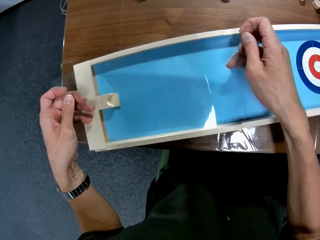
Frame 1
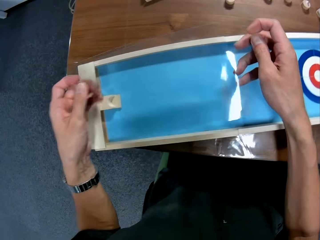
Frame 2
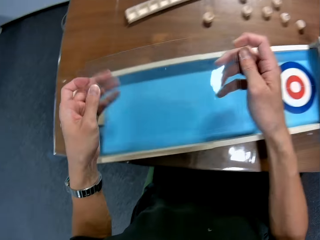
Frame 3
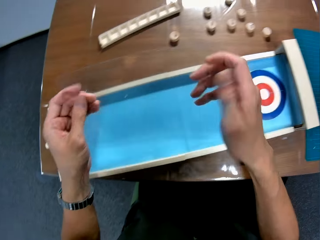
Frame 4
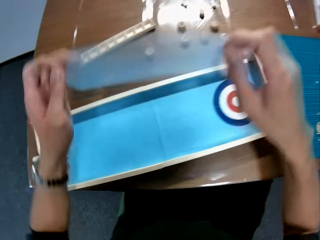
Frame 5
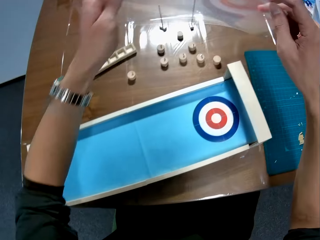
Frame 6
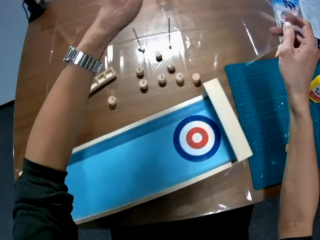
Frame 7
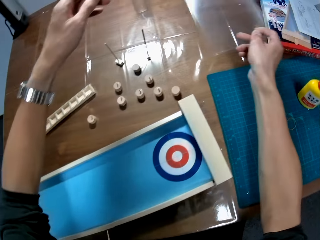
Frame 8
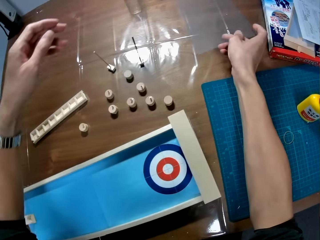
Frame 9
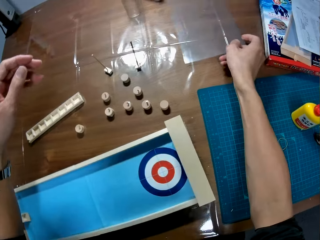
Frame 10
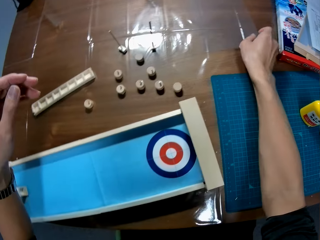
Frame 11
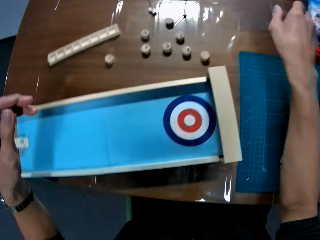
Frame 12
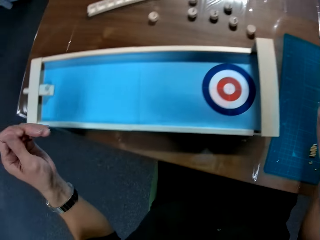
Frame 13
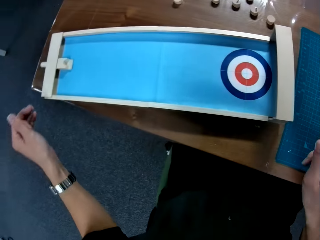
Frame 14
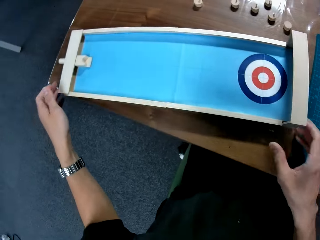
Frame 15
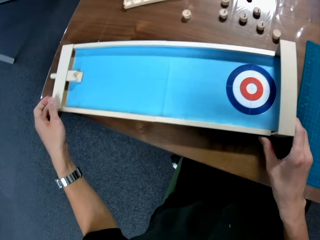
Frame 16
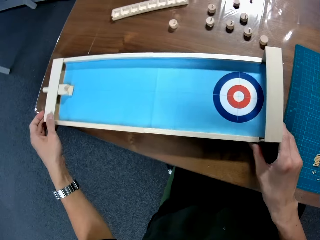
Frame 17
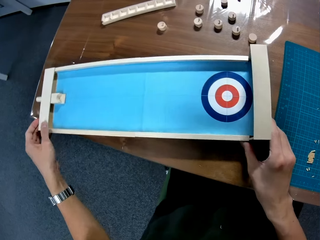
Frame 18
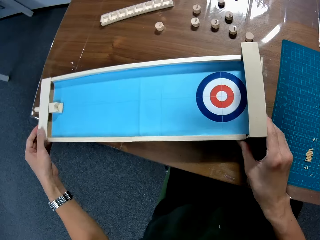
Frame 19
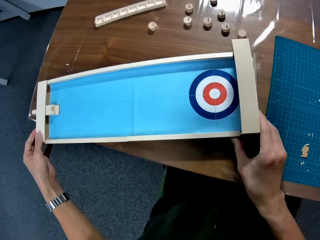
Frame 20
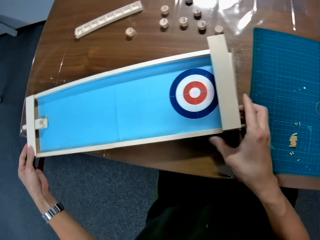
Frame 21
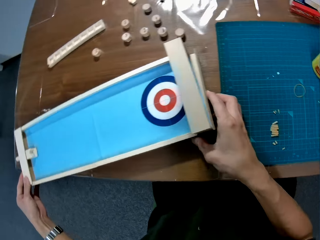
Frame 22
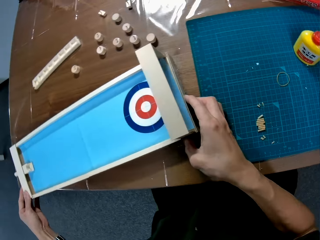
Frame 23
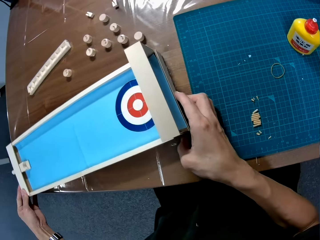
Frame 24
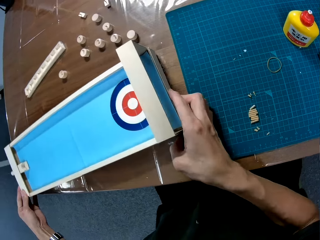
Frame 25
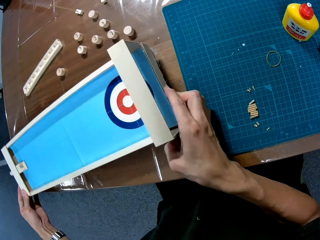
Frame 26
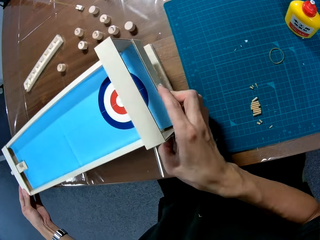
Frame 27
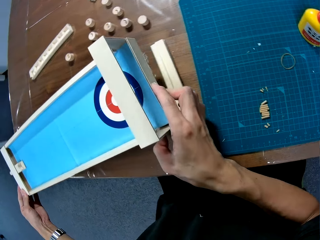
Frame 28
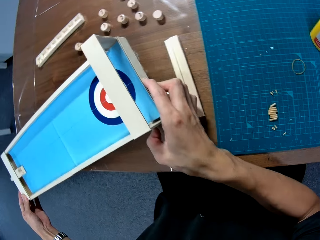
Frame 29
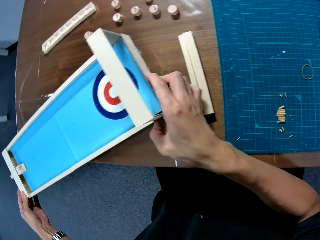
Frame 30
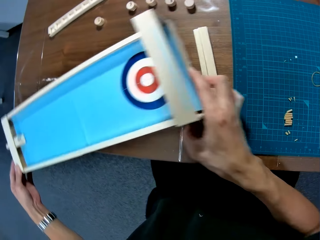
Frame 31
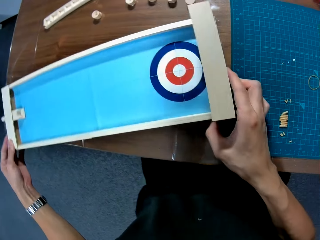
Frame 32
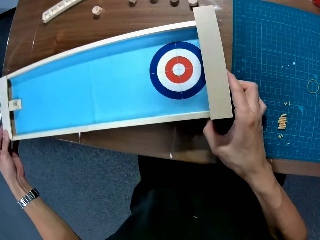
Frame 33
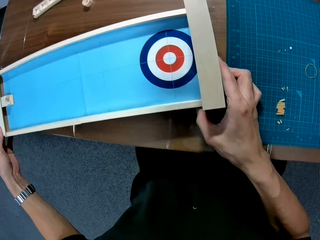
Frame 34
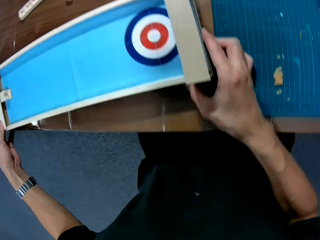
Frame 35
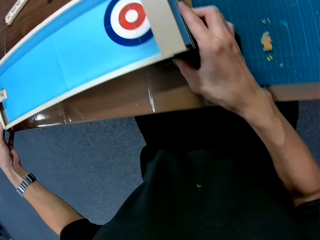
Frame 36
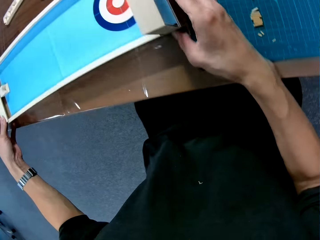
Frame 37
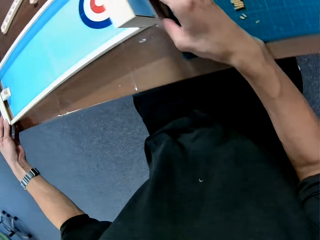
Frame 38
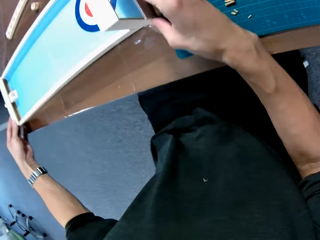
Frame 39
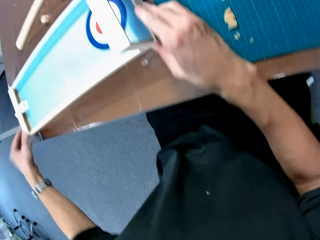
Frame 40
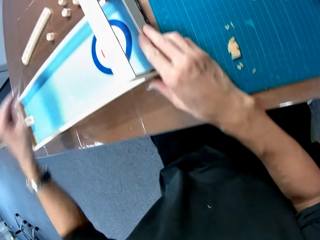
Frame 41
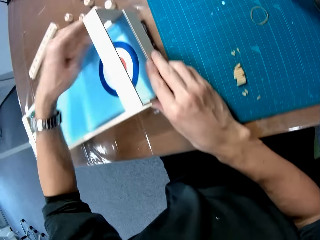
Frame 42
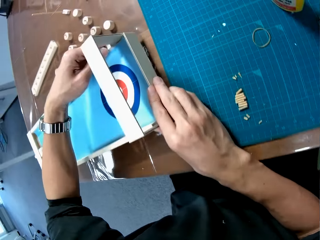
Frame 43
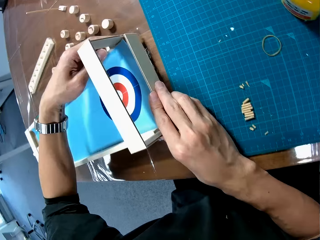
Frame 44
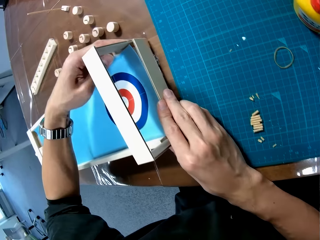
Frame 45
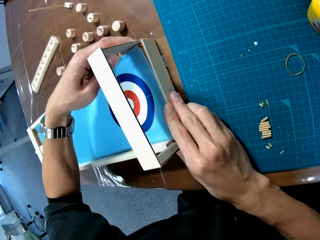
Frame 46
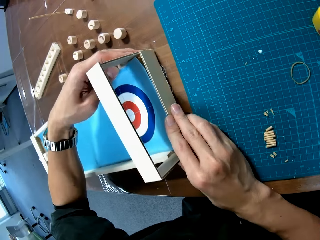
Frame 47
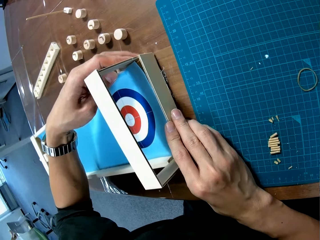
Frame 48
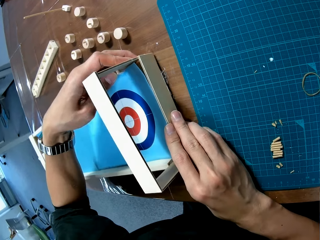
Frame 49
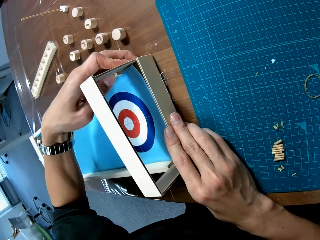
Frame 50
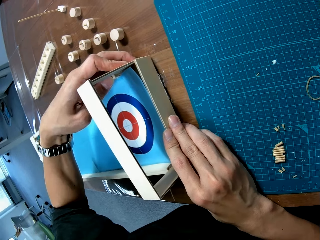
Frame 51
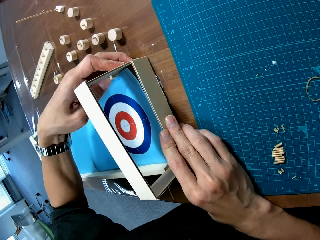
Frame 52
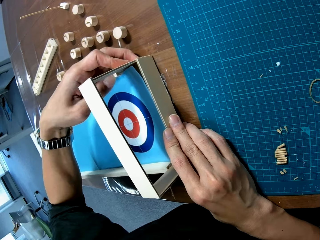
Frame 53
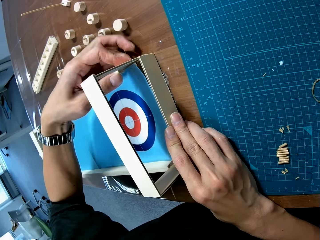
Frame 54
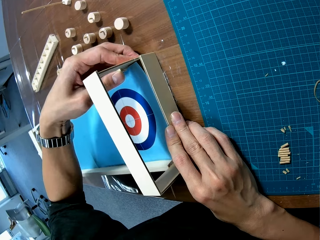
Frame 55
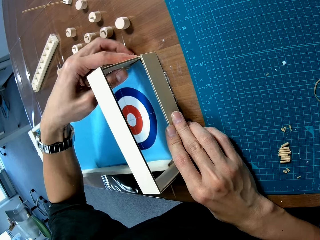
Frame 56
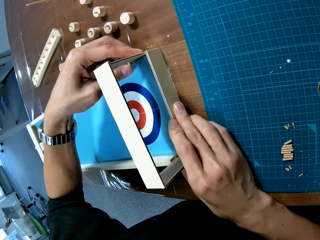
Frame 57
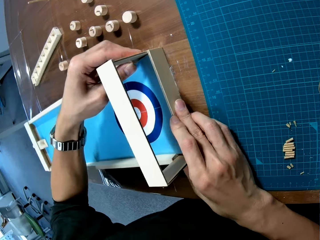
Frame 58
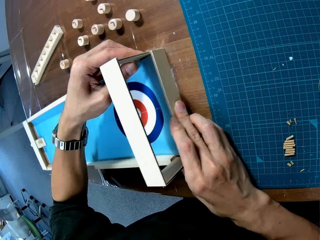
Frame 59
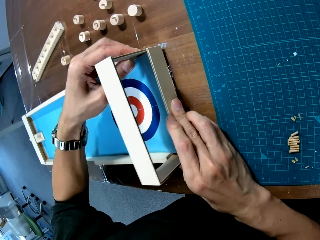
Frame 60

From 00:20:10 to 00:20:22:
The camera wearer holds the transparent paper. They place the transparent paper on the table. They move the box. They hold the curling game board. They lift the curling game board from the table. They place the box on a piece. They place the curling game board on the table. They fix the curling game board.

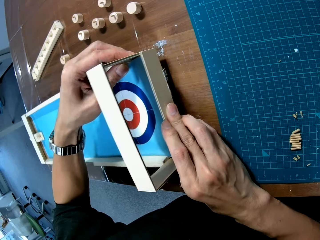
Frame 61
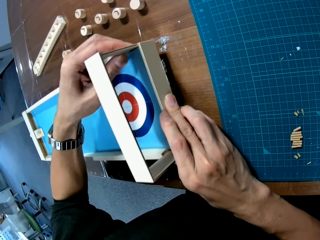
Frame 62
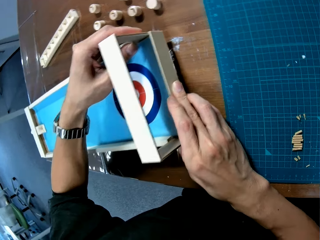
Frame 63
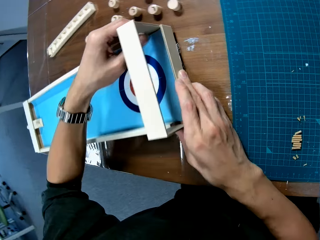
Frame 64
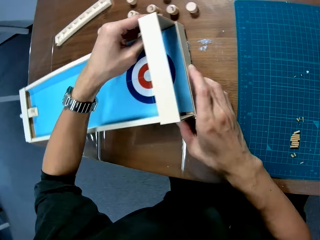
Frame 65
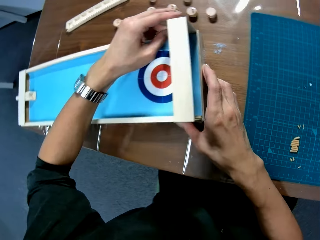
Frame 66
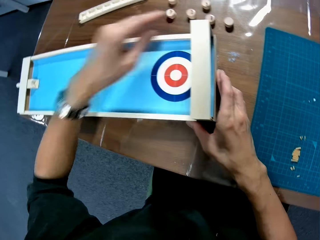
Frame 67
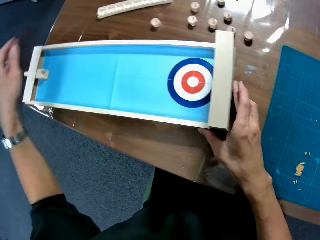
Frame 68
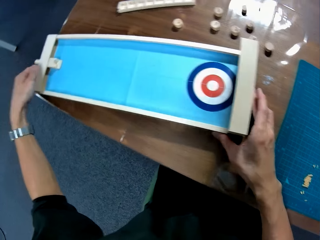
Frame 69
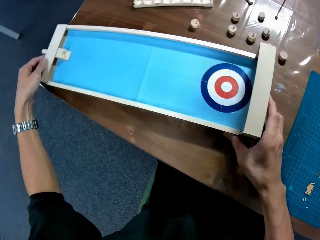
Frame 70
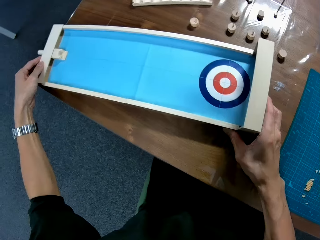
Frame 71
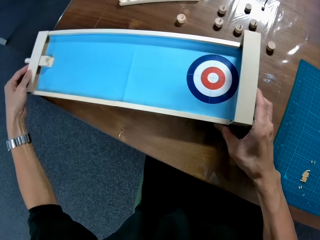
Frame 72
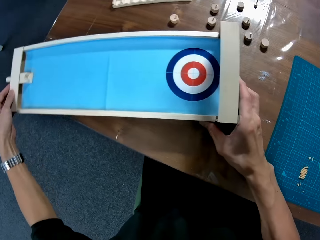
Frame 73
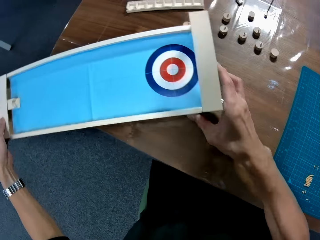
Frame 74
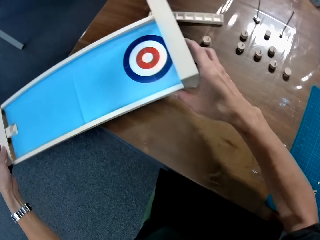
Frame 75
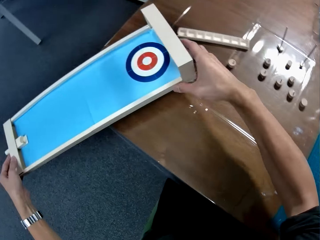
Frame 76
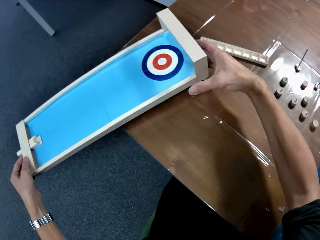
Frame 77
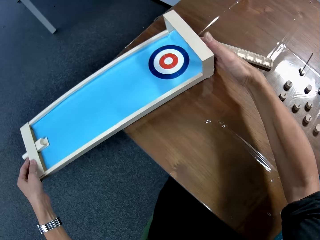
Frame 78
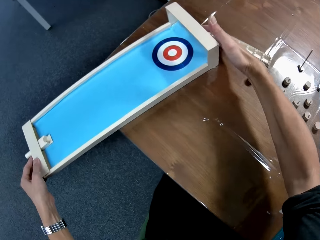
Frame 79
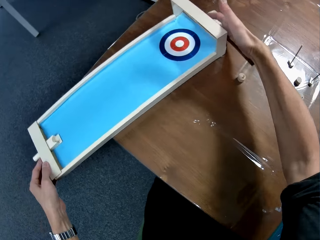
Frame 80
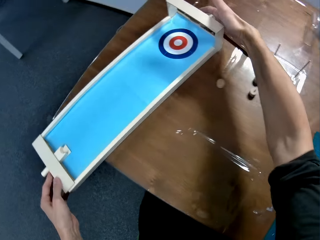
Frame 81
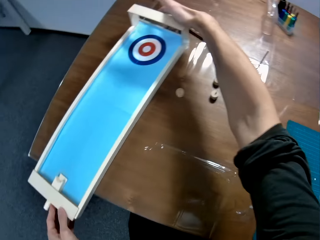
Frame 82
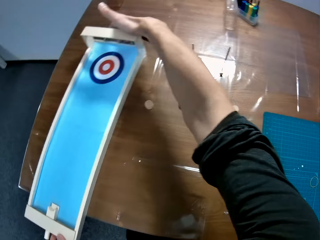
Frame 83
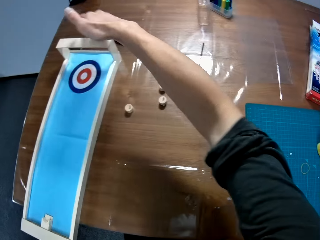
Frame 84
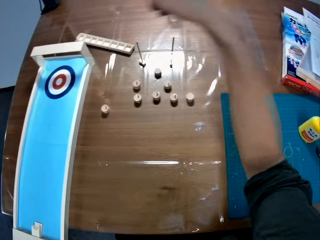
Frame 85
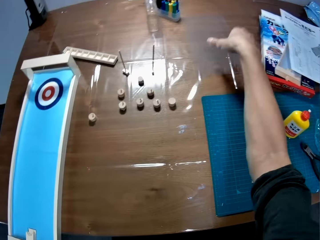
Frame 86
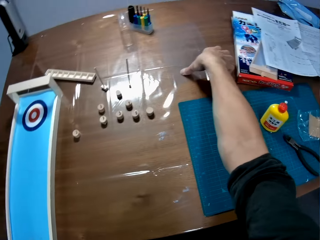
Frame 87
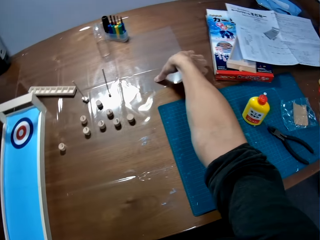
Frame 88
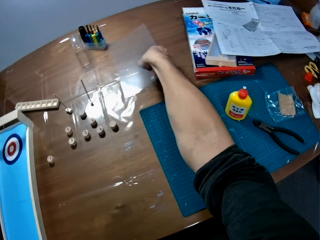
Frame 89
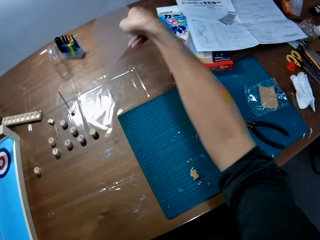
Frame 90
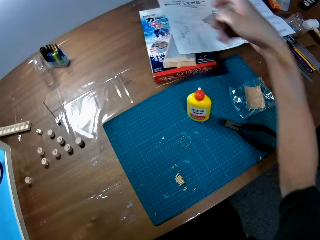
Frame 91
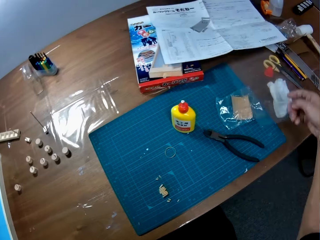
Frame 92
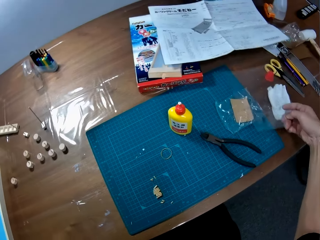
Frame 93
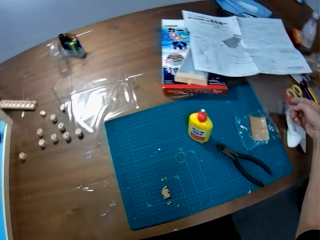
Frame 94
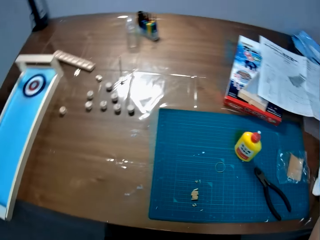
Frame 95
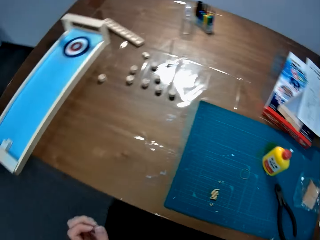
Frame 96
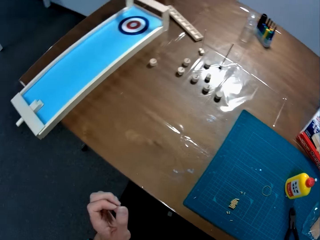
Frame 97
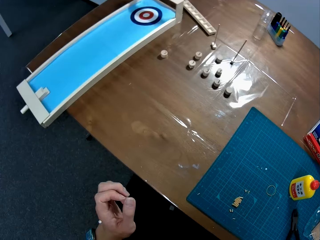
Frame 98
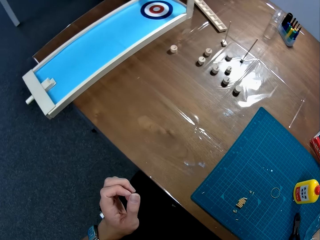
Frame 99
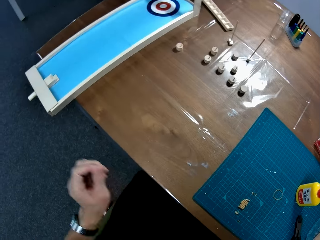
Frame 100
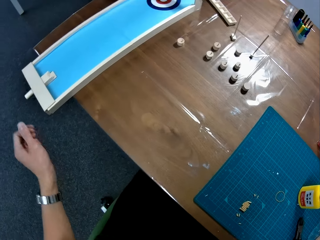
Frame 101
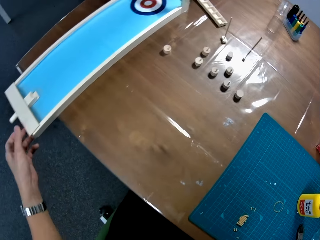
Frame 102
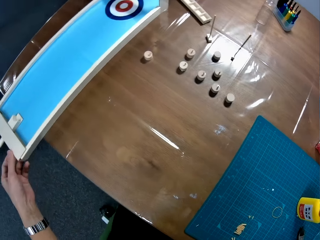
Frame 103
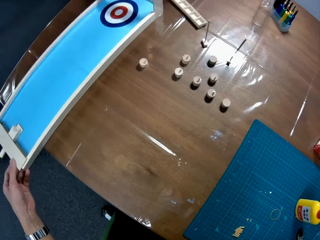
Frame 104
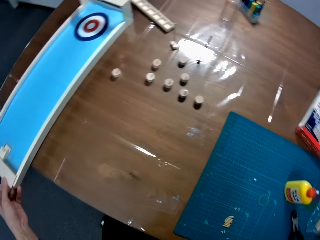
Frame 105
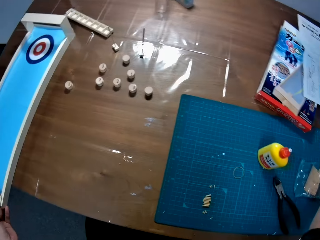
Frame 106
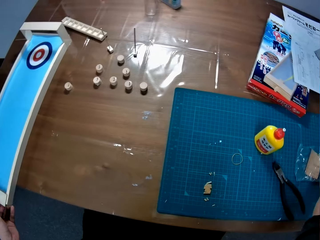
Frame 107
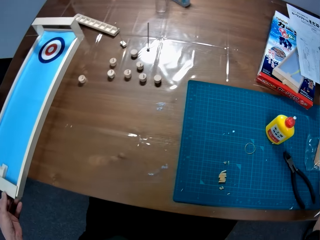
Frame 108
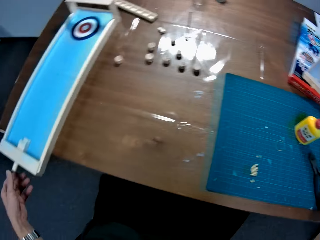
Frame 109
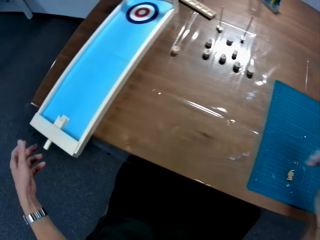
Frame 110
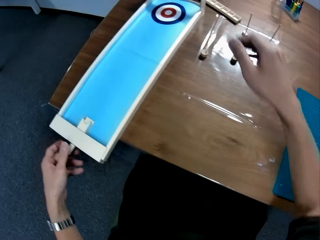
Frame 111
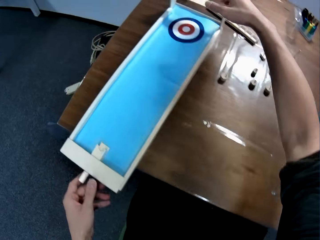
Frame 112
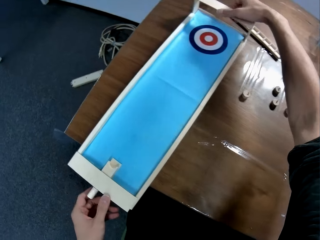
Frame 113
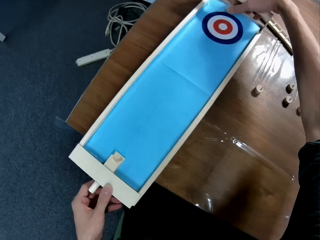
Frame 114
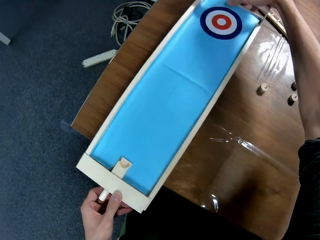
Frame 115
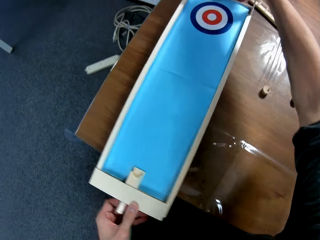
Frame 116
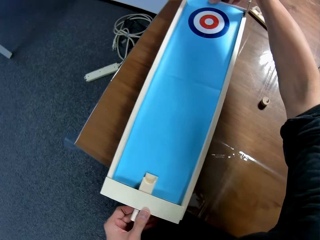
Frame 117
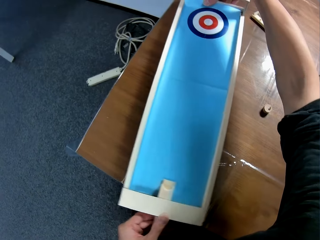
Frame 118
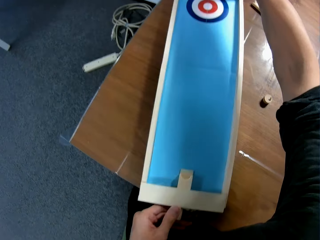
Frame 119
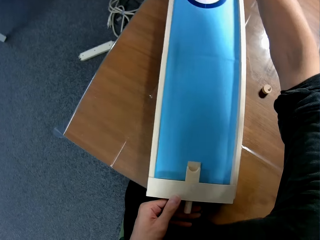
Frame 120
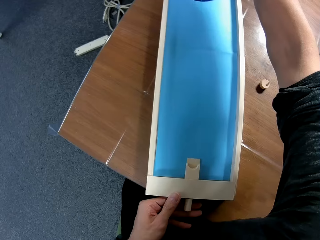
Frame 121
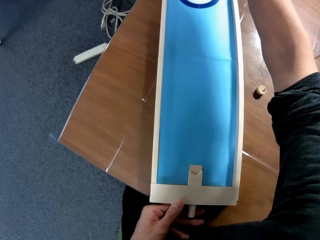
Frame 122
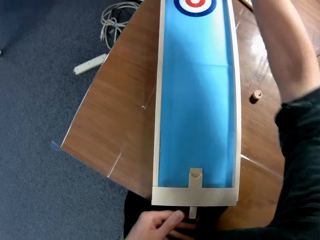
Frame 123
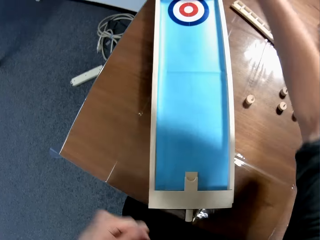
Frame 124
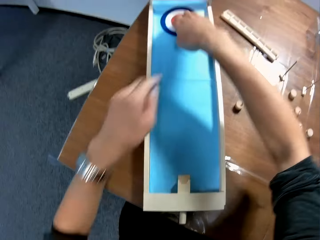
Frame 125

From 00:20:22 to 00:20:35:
The camera wearer carries the box. He lifts the curling game board from the table. He places the curling game board on the table. He drops the box at the edge of the table. He picks up the transparent paper from the table. He places the paper on the table. He looks at his fingers. He touches the box. He holds the curling game board. He moves the box.
